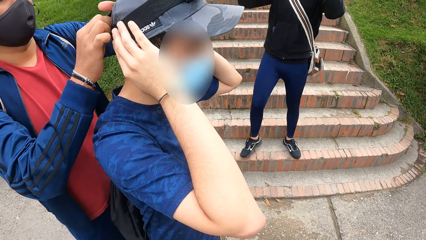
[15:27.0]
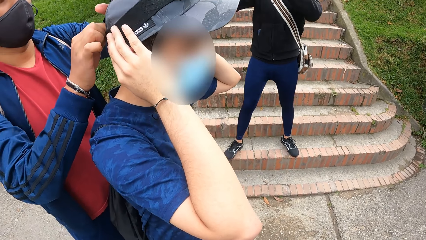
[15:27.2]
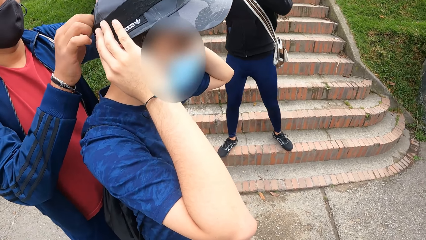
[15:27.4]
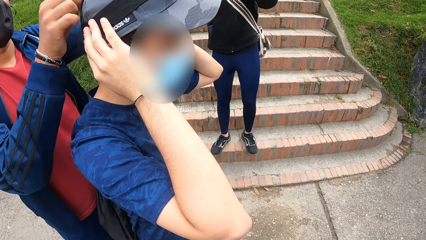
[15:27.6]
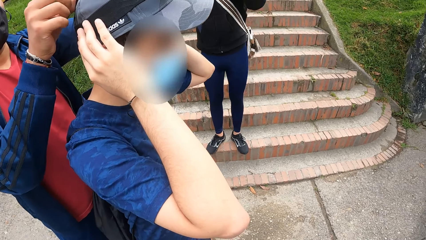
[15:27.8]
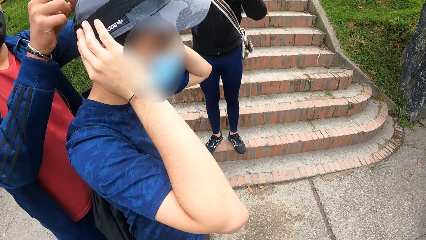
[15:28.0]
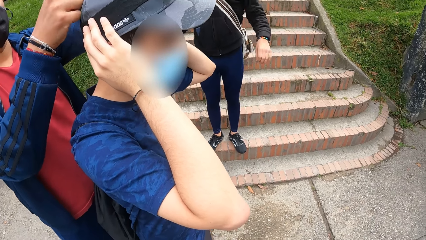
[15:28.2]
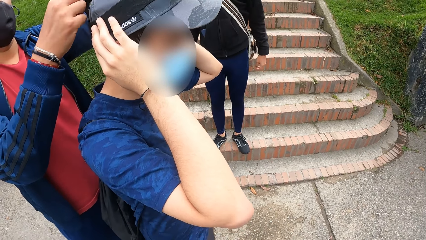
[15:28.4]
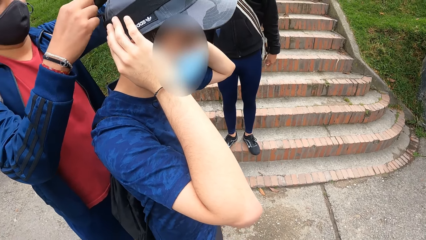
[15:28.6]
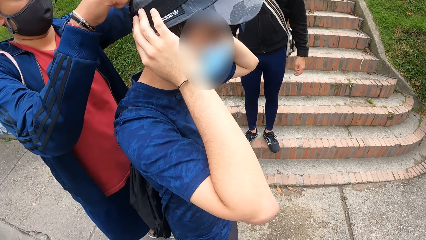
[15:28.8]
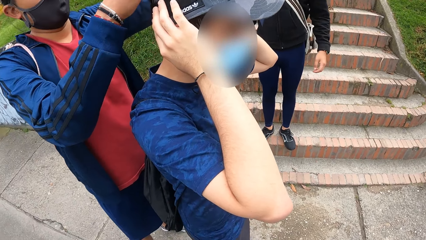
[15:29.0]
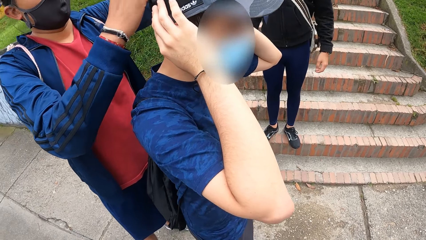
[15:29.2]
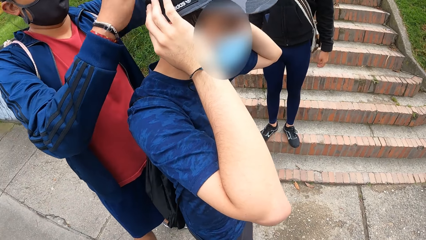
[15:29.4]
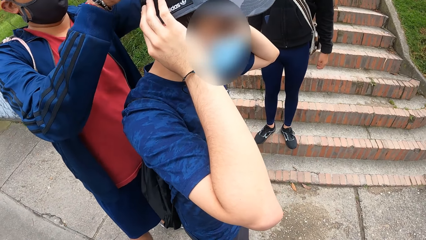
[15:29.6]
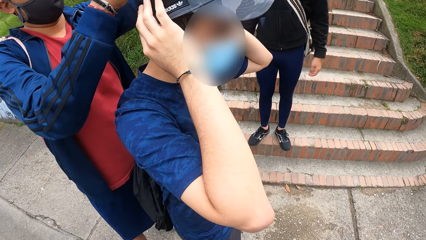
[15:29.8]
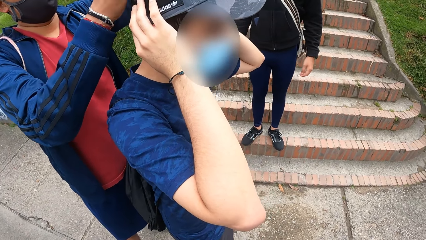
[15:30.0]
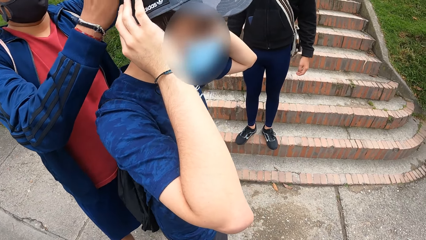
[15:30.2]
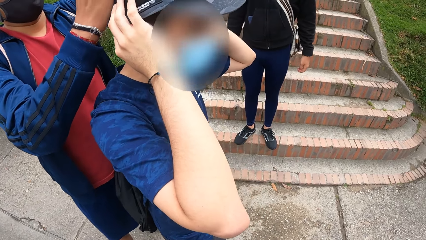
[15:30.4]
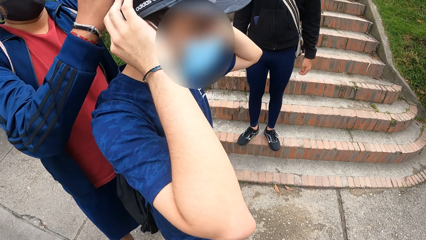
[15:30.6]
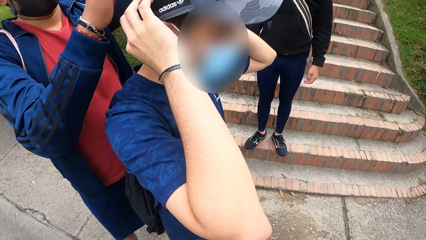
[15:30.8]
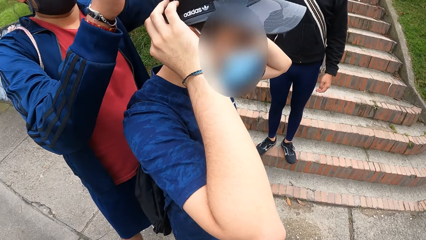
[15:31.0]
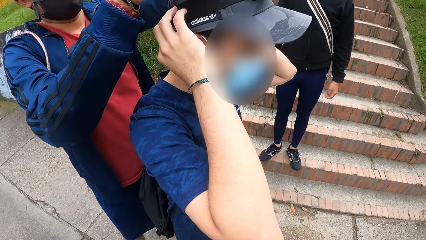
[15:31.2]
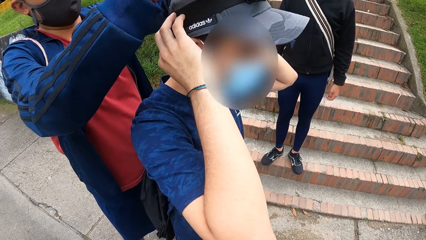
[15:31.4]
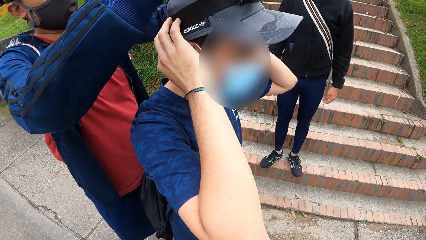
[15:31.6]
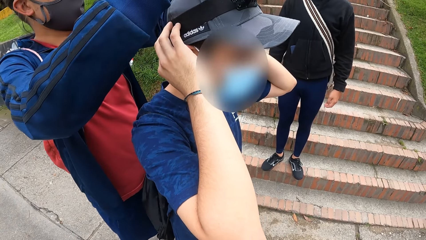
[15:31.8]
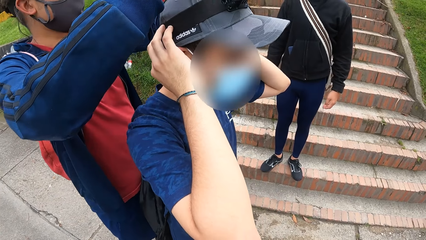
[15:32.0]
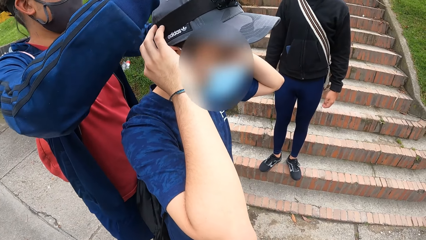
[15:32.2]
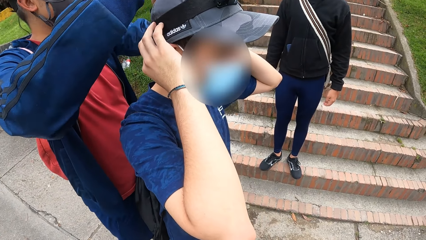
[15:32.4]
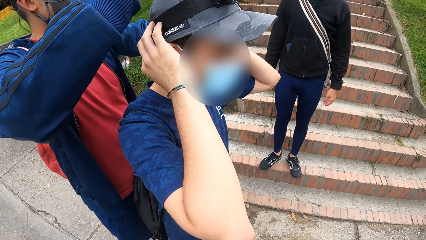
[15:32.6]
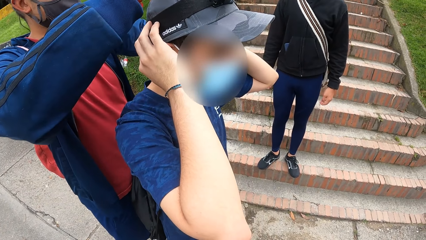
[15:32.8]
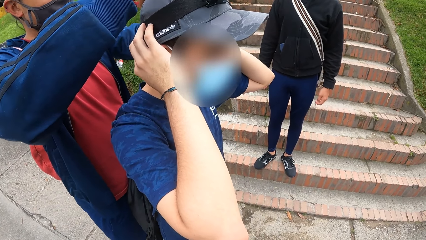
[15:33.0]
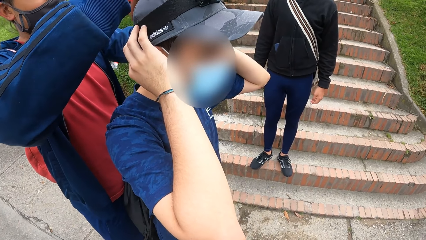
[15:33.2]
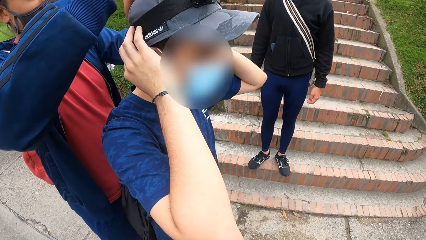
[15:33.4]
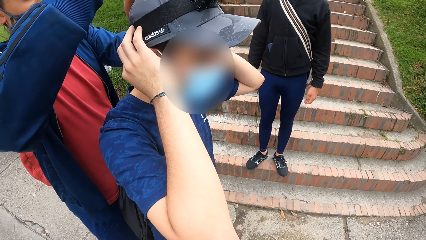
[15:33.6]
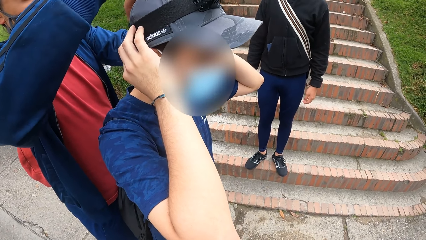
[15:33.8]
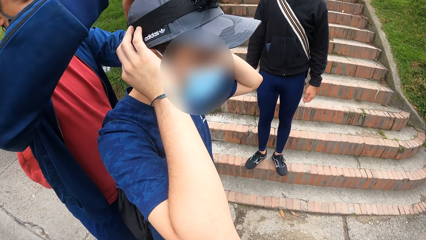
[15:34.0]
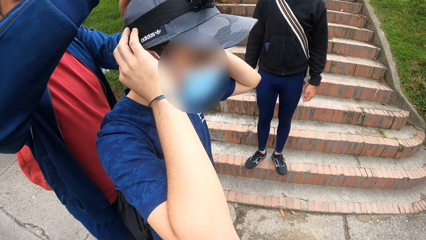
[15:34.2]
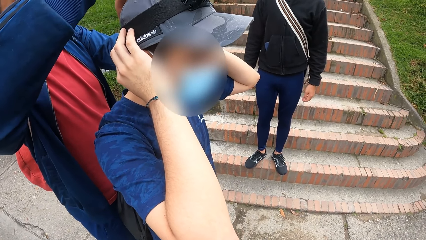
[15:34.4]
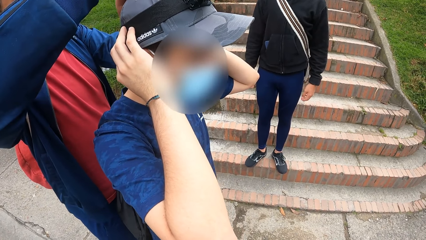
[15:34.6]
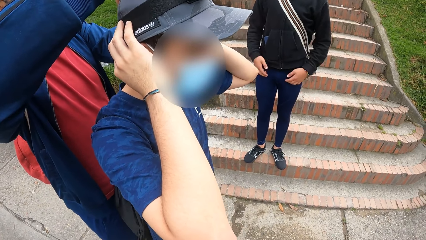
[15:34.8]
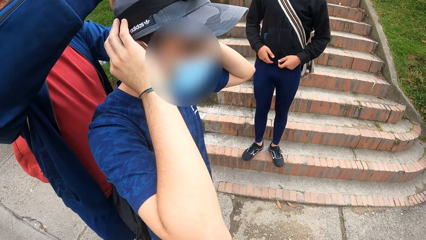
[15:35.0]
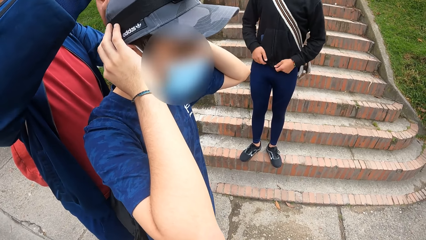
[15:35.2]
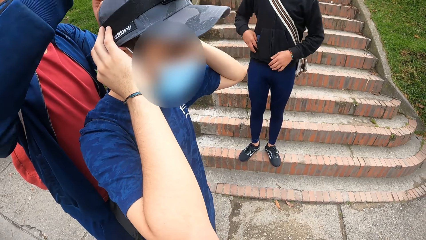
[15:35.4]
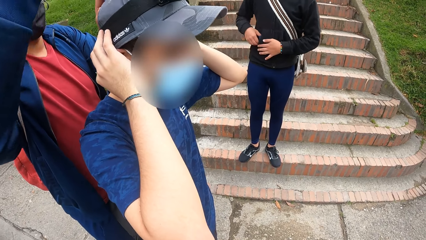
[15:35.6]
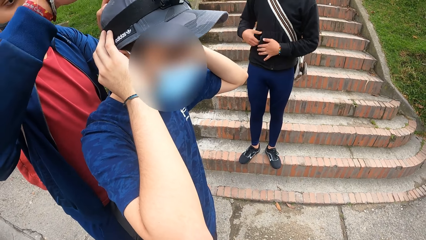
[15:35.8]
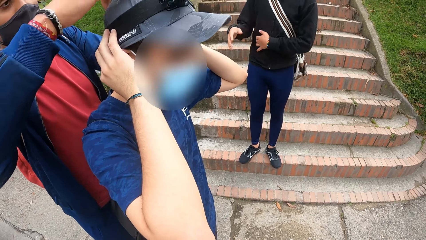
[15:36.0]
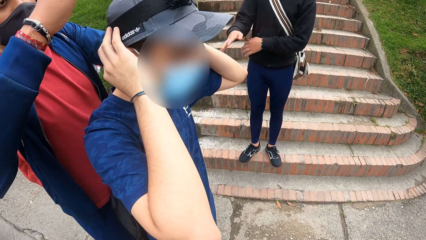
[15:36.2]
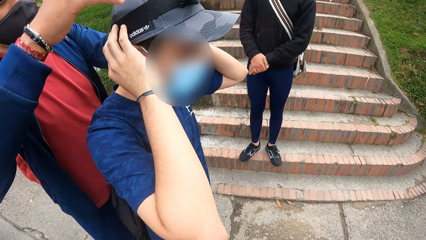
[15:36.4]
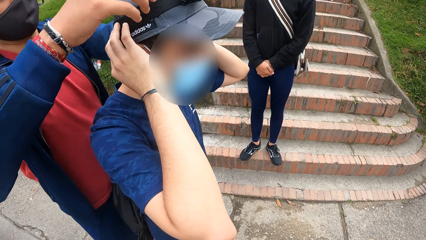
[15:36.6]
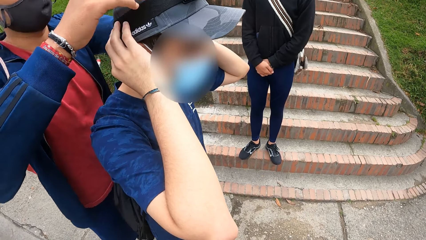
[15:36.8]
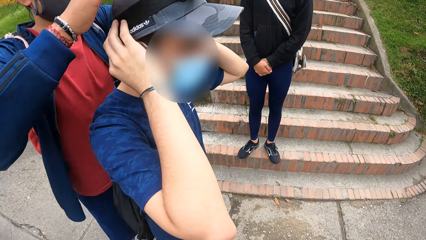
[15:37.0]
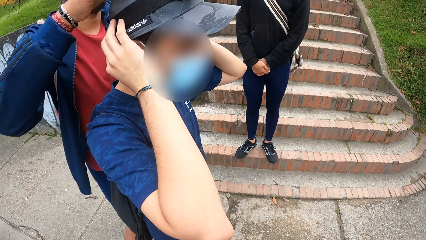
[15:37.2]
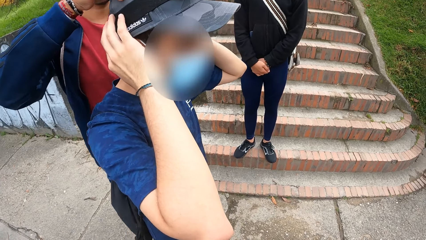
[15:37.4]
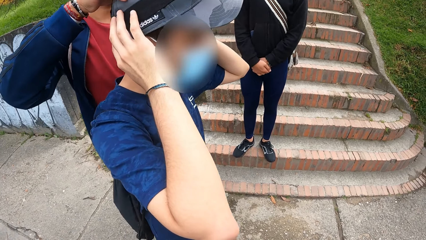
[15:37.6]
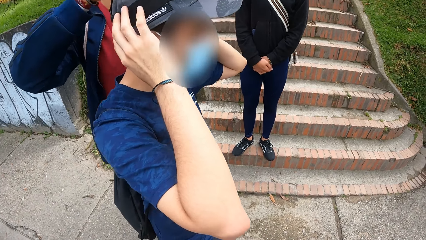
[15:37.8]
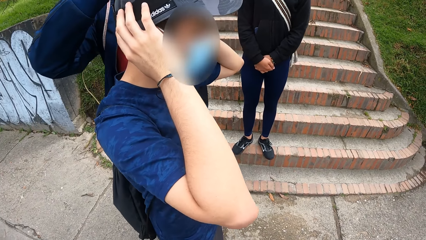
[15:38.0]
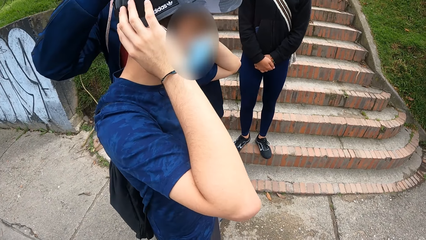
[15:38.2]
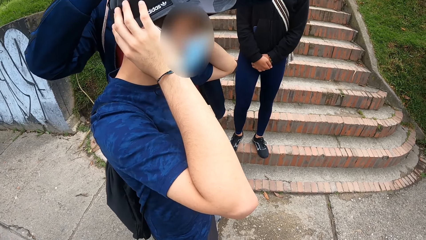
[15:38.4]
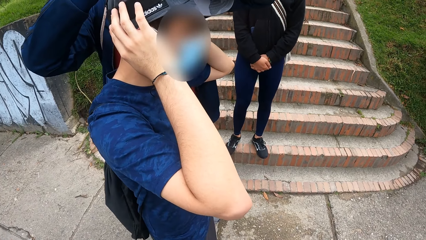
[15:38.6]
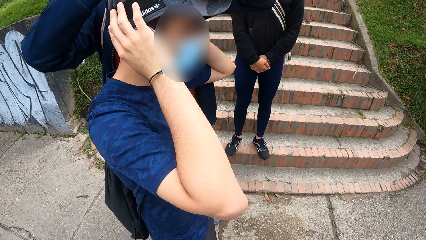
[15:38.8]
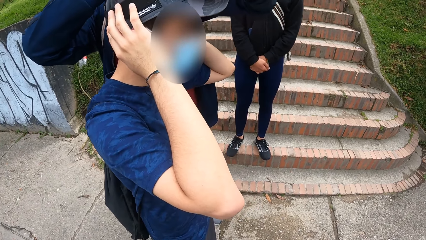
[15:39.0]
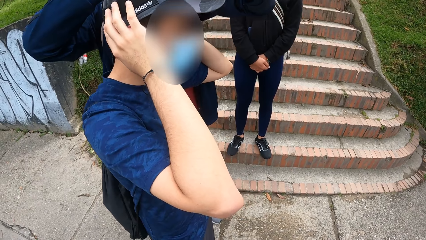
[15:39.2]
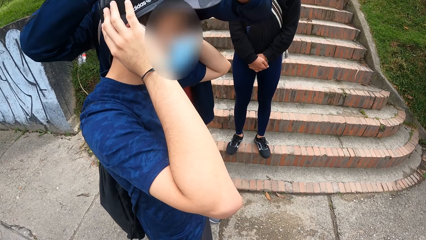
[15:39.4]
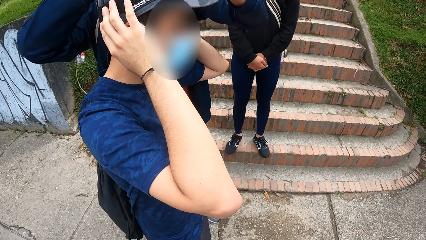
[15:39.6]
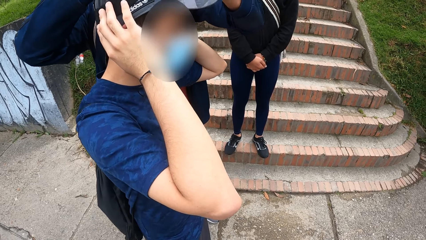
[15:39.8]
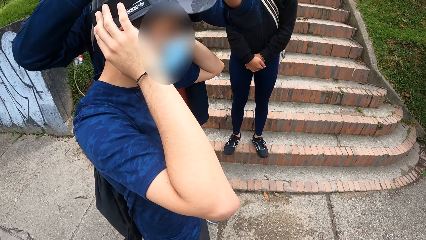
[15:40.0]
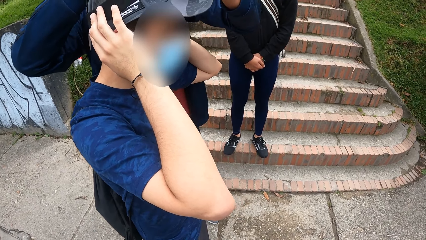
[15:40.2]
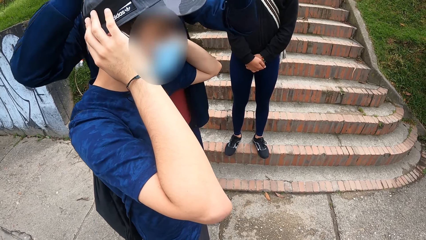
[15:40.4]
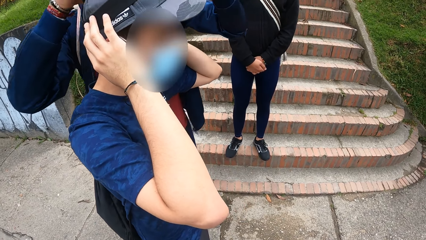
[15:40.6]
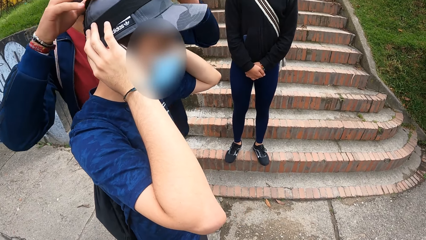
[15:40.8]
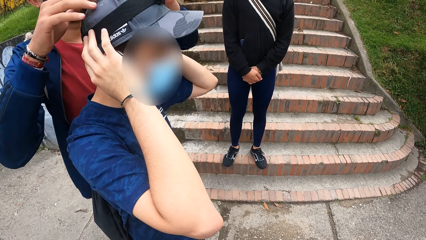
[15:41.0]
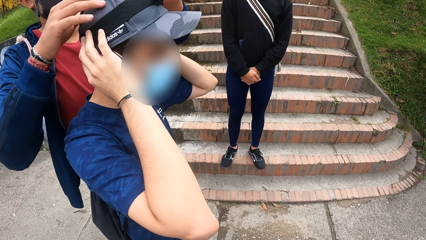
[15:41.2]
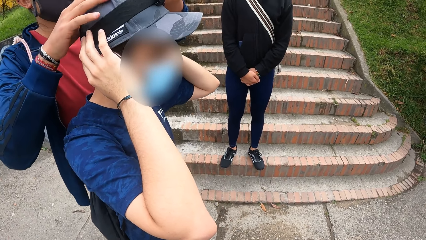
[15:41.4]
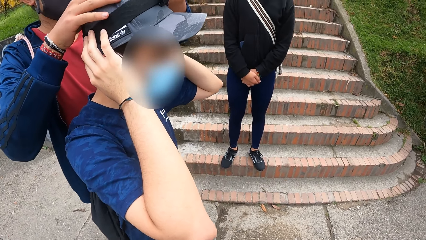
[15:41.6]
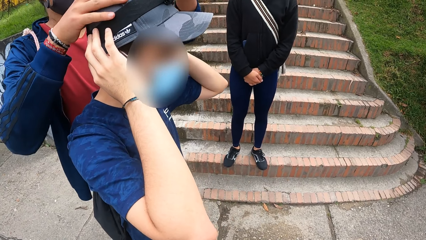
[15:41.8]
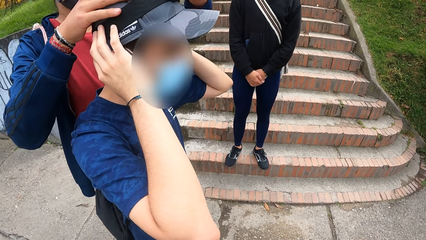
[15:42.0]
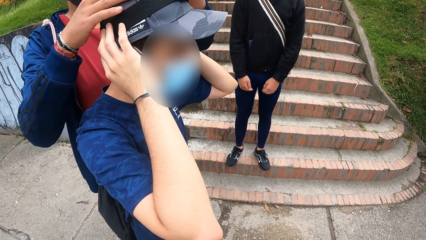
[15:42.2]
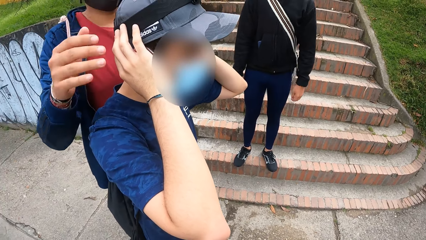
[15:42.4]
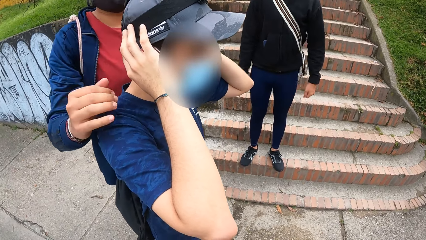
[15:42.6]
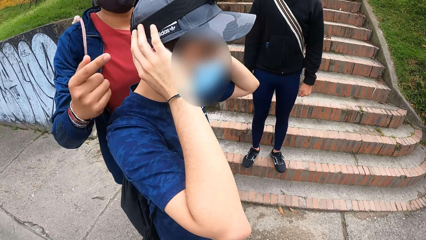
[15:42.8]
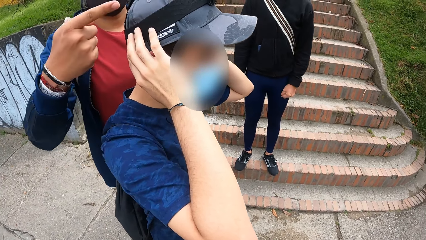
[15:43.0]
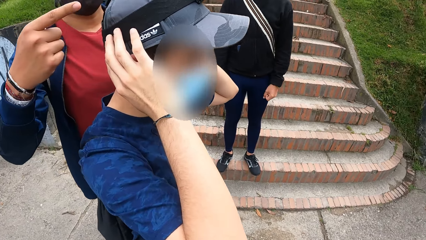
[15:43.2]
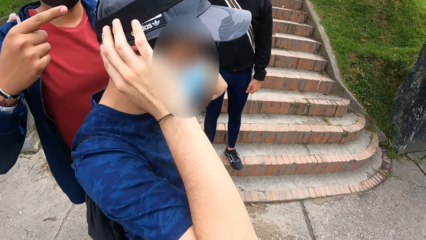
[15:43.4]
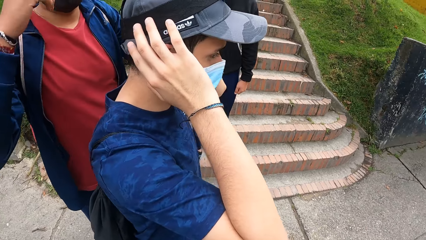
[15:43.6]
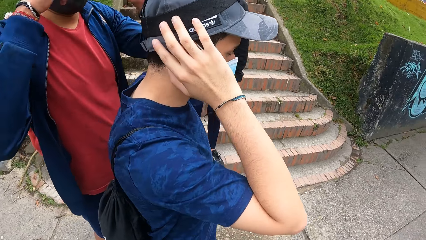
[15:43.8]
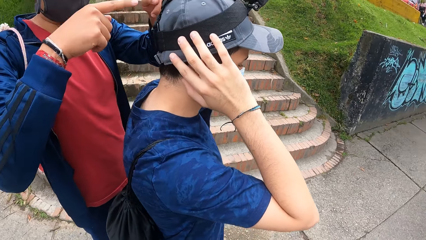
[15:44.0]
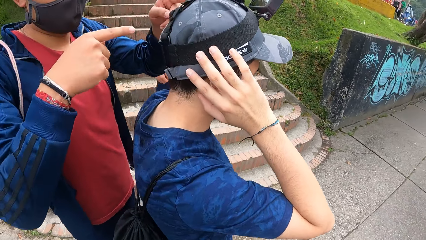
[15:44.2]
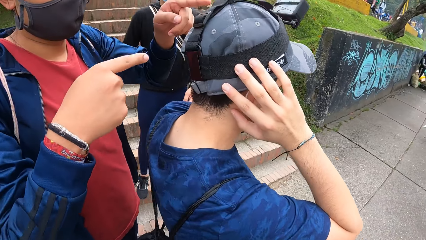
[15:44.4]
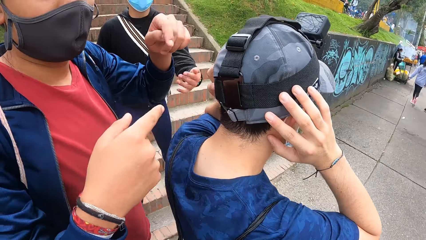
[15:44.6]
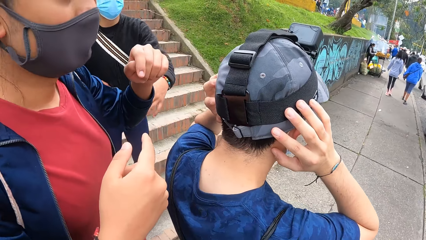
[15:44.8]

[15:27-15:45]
The man interacts with the camera wearer.
